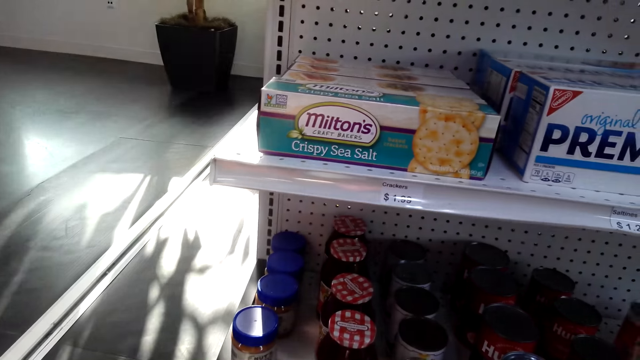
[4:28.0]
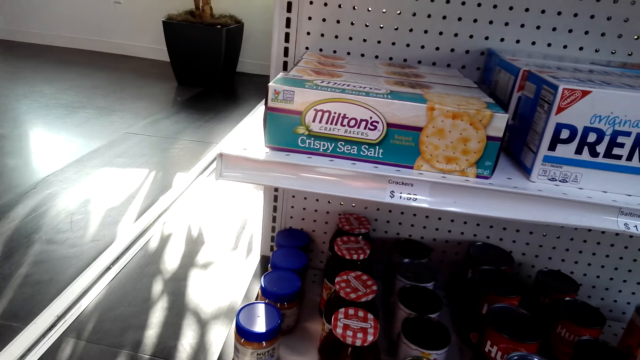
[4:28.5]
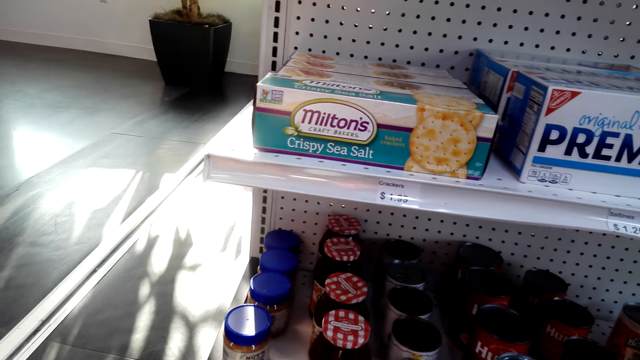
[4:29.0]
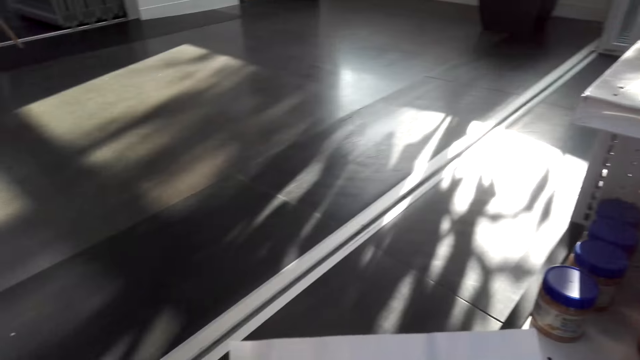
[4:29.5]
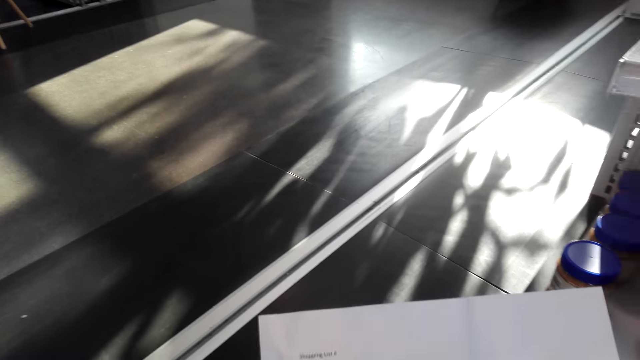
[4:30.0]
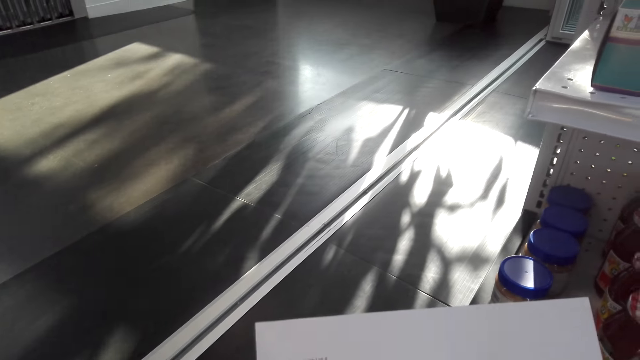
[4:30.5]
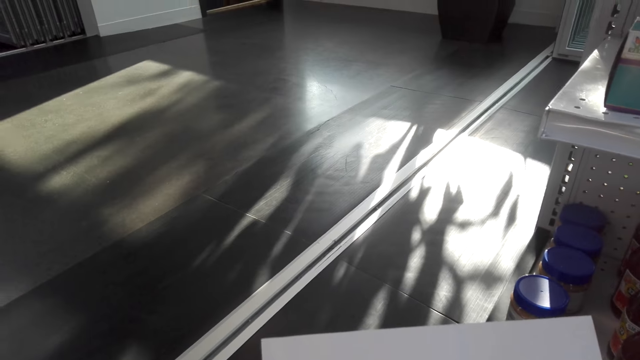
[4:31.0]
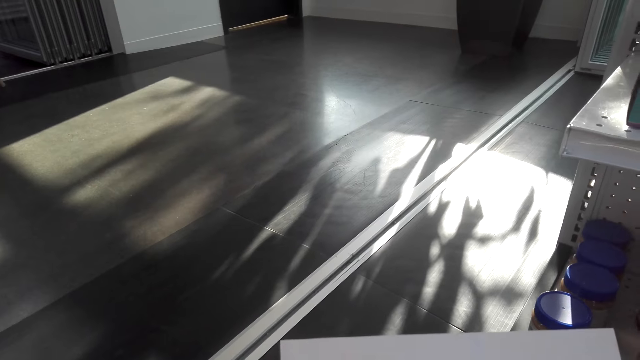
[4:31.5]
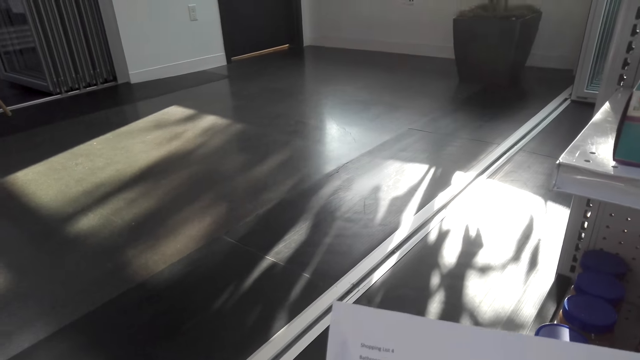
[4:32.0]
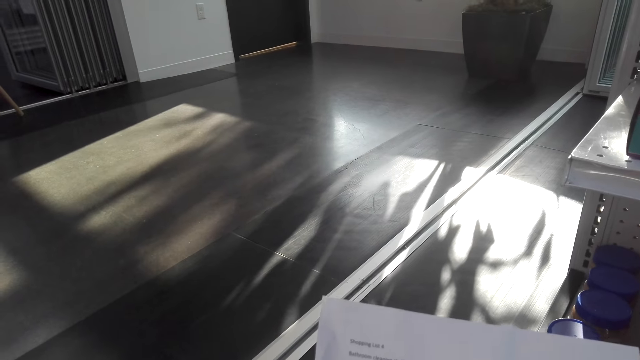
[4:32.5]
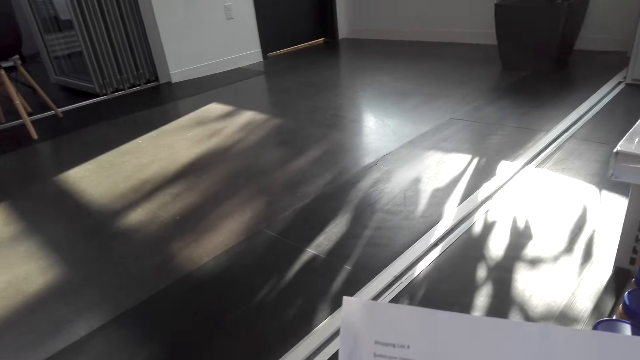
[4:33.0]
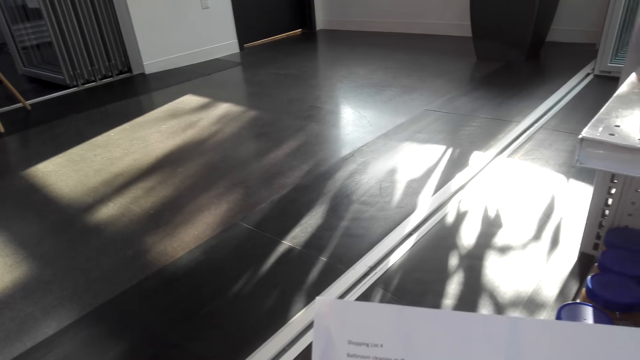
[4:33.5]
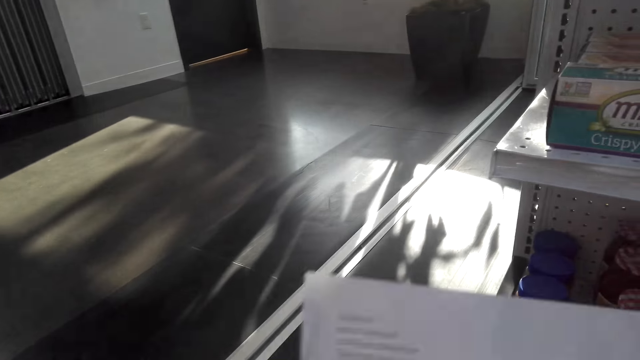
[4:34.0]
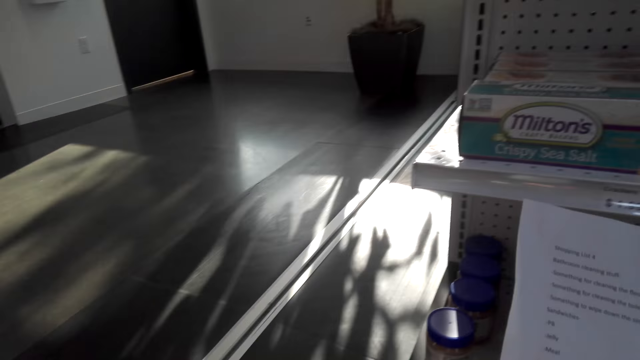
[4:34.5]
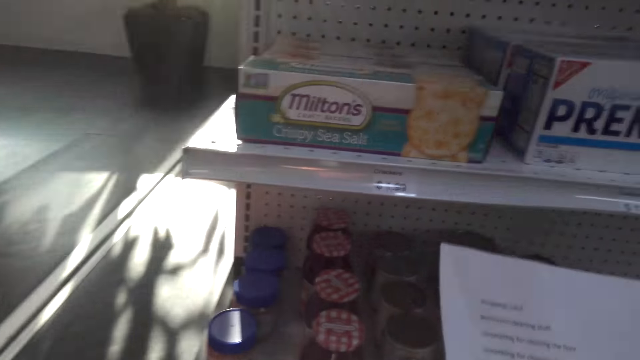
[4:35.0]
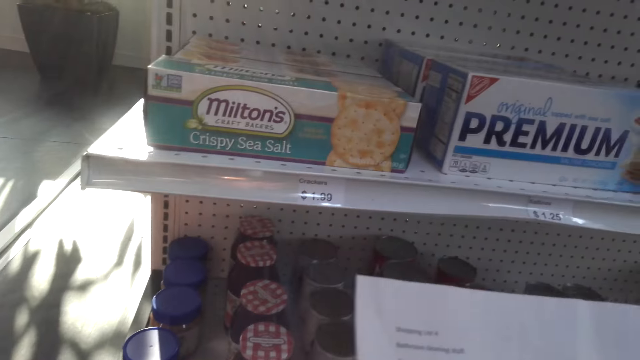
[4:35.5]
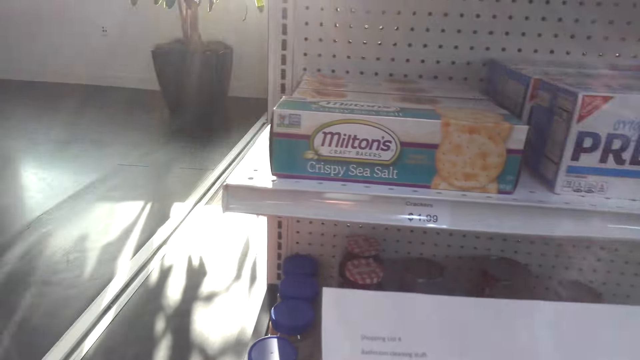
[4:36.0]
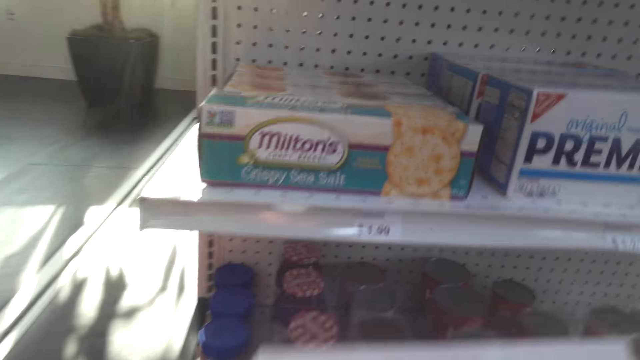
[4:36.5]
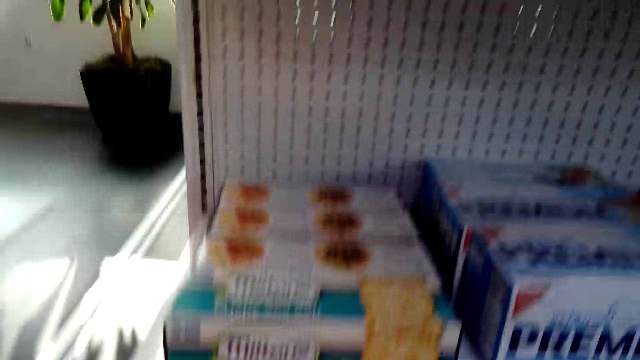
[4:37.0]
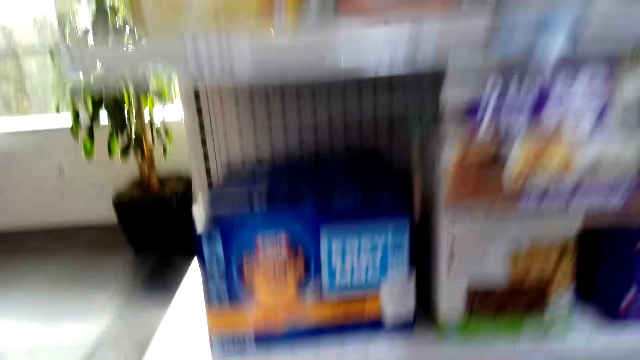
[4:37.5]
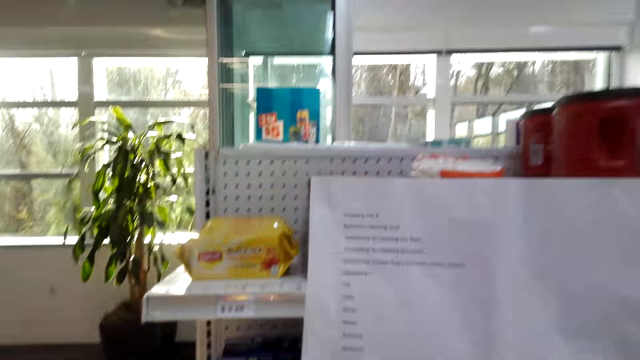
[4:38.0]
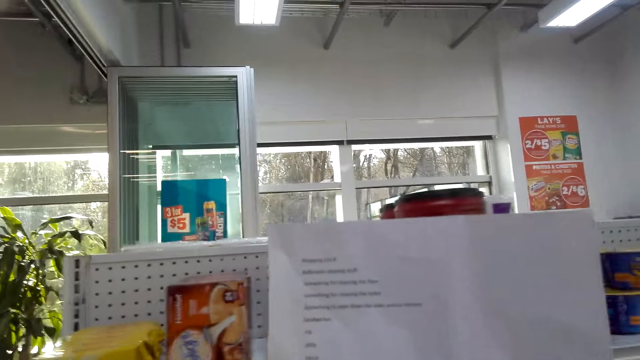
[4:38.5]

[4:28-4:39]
The camera wearer looks around the shelves. They read a piece of paper and lift the paper.

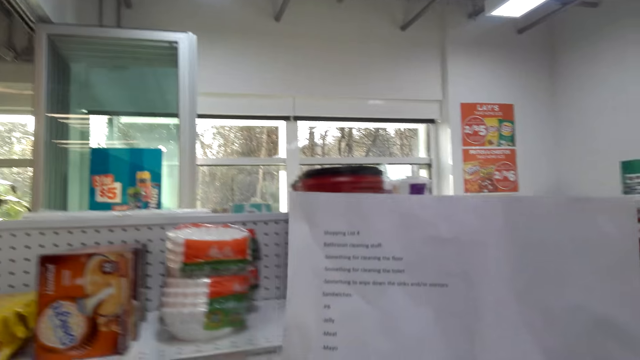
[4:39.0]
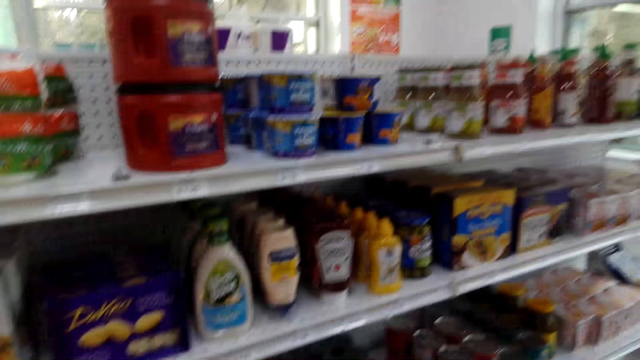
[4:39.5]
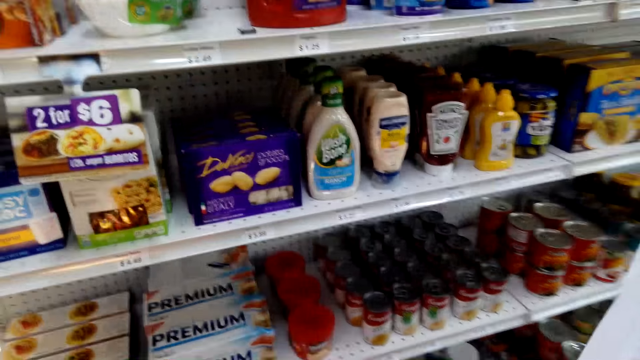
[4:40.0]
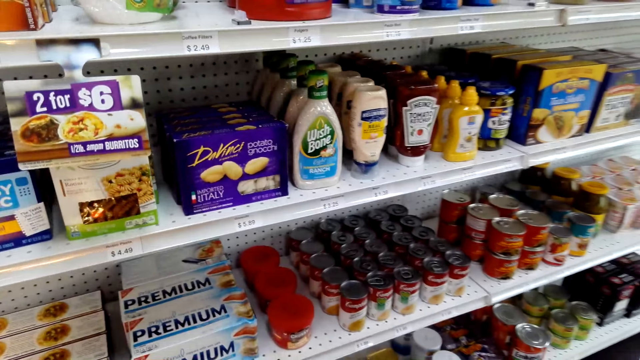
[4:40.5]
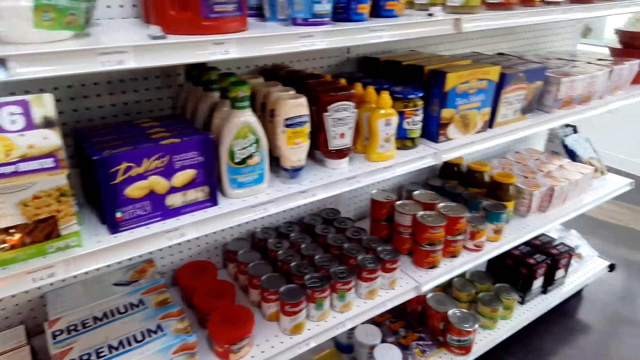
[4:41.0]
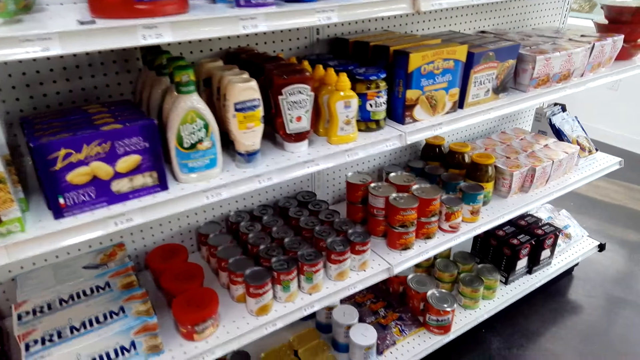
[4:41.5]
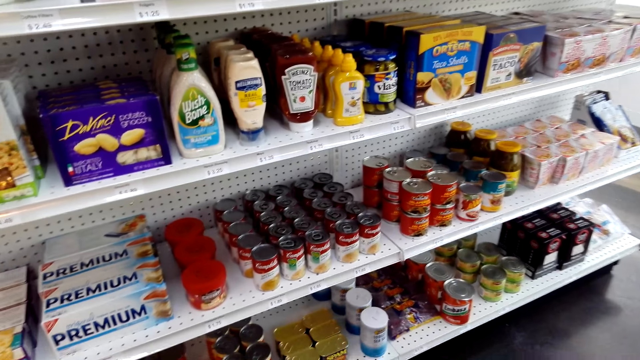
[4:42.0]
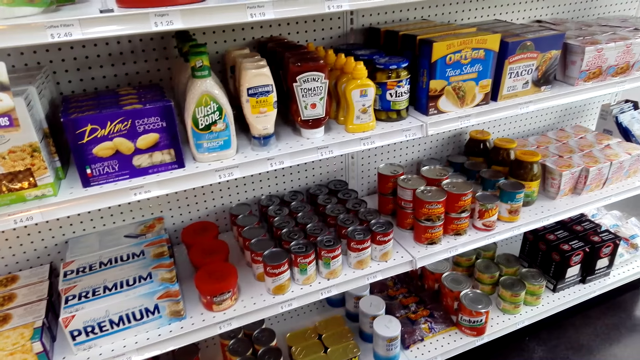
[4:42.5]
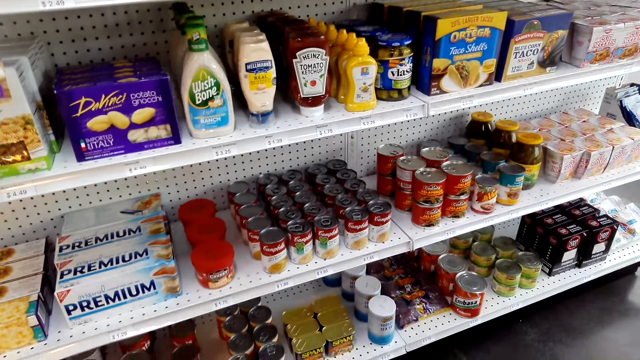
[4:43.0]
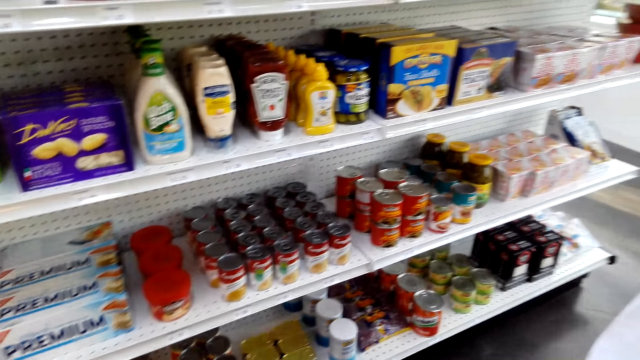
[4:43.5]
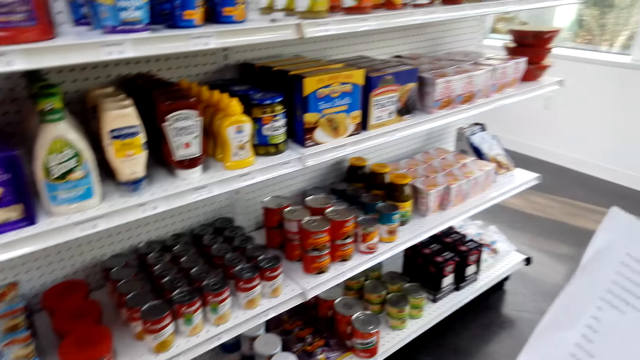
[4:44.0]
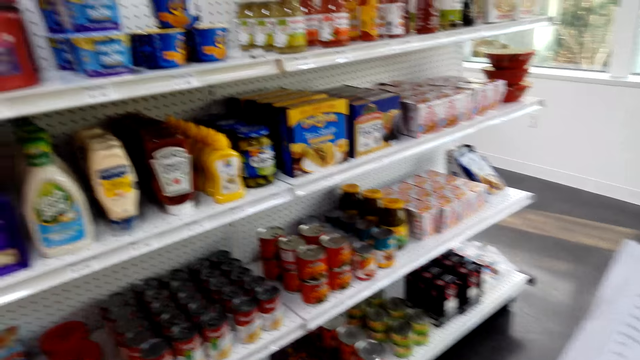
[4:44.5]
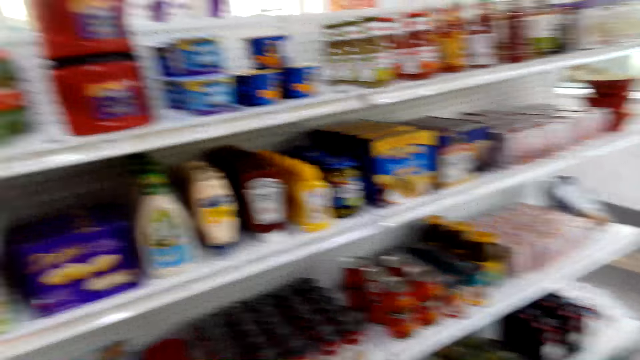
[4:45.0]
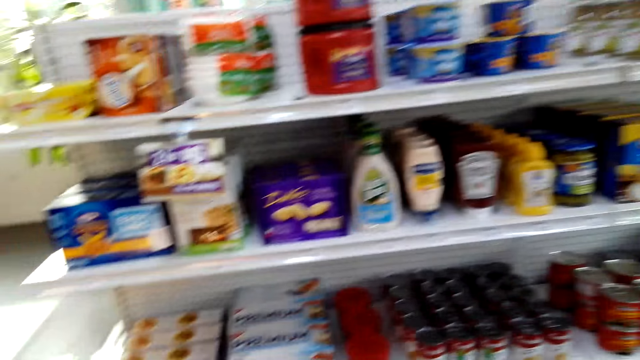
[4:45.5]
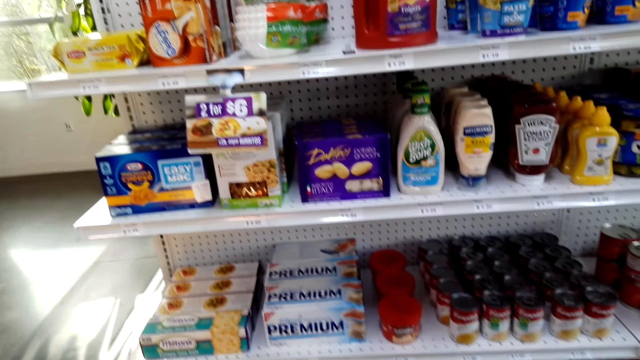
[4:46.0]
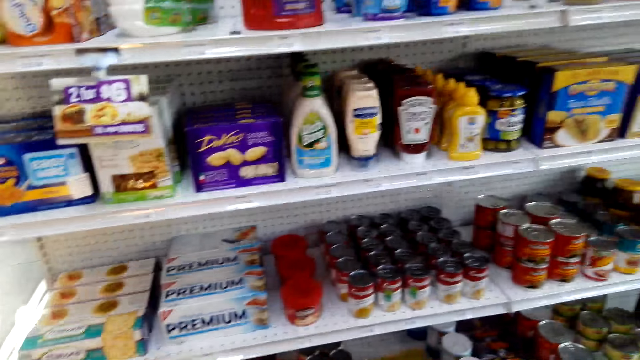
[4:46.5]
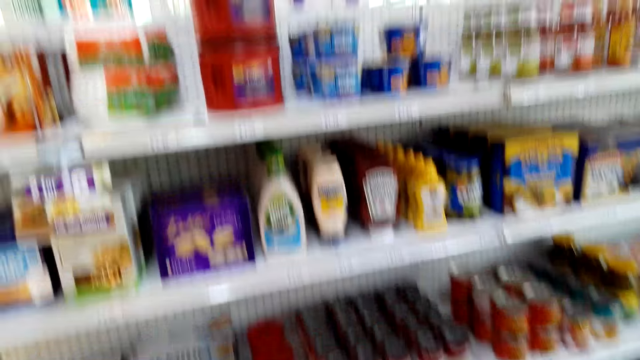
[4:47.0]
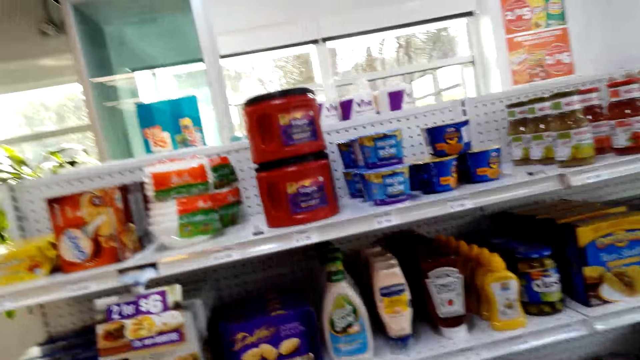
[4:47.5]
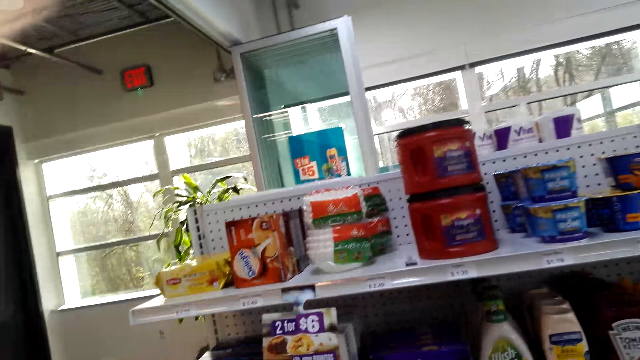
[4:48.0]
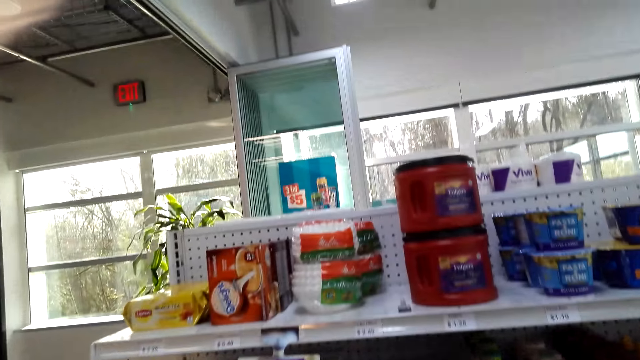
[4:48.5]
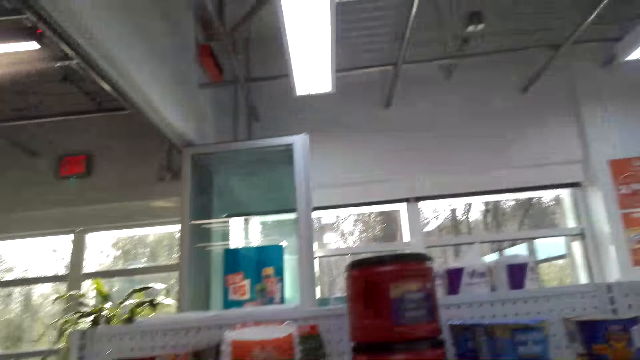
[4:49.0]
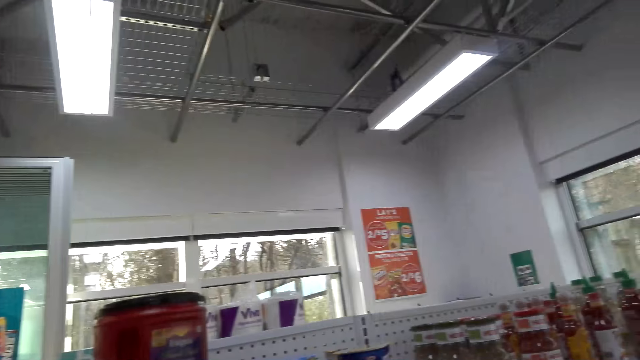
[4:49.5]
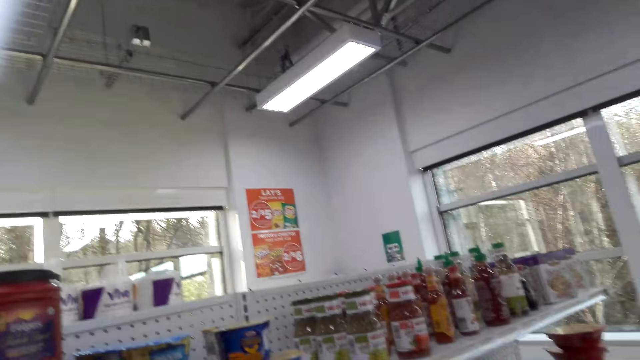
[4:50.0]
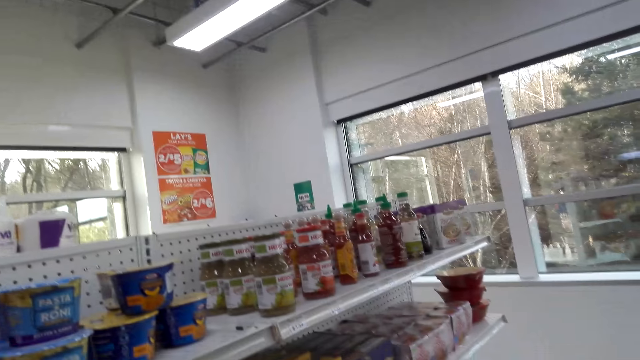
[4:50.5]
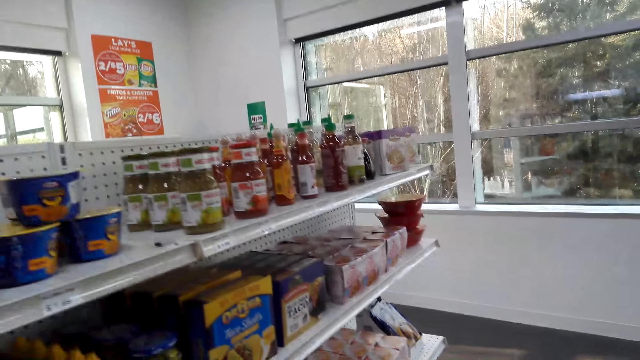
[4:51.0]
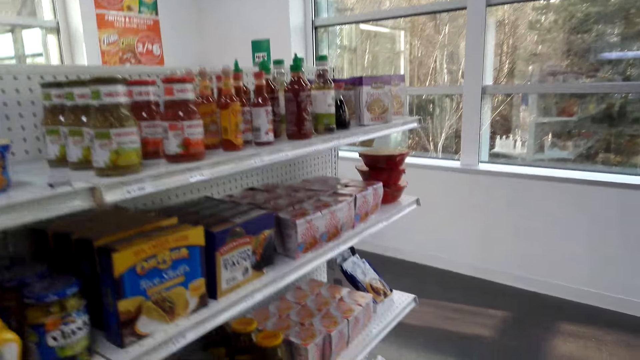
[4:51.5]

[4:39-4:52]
The camera wearer looks at the items on the shelves. They move around the supermarket. They look at the items on the shelves.
